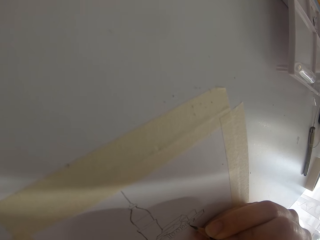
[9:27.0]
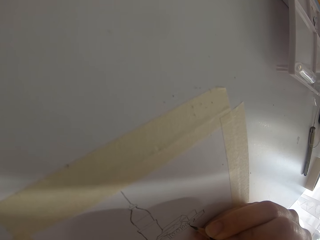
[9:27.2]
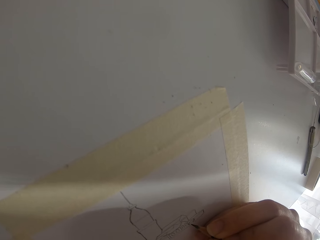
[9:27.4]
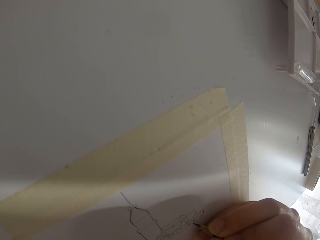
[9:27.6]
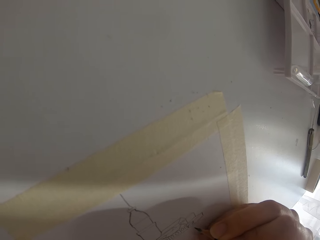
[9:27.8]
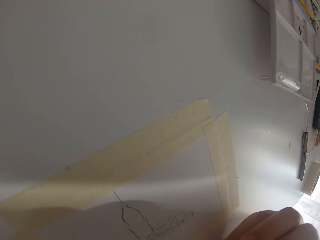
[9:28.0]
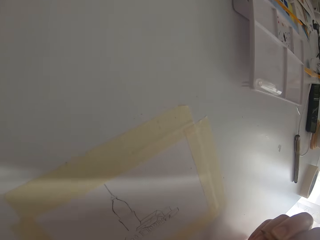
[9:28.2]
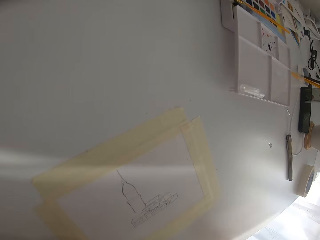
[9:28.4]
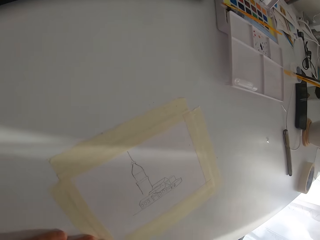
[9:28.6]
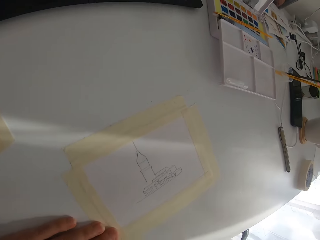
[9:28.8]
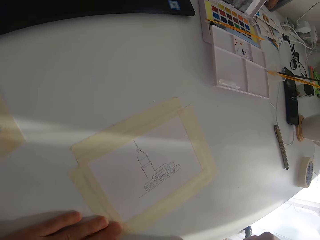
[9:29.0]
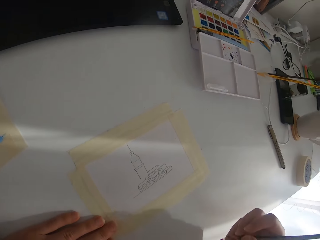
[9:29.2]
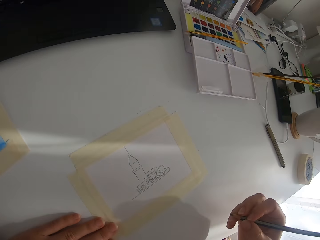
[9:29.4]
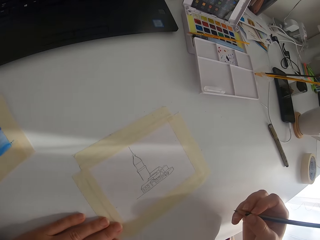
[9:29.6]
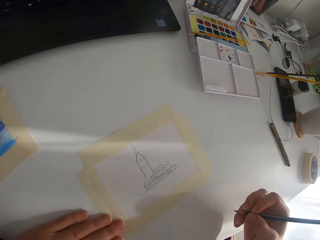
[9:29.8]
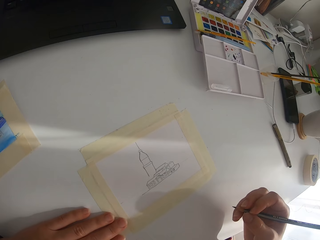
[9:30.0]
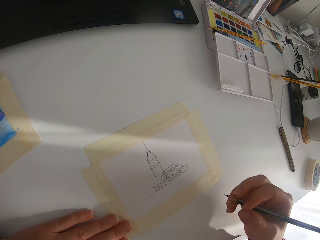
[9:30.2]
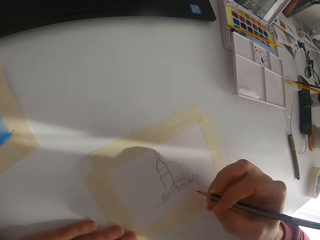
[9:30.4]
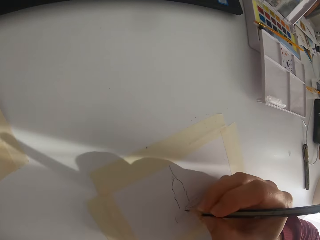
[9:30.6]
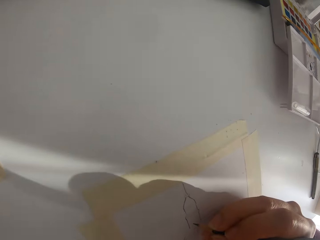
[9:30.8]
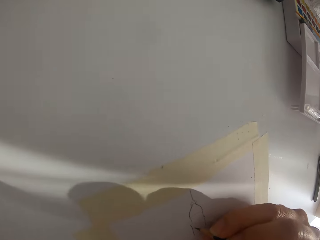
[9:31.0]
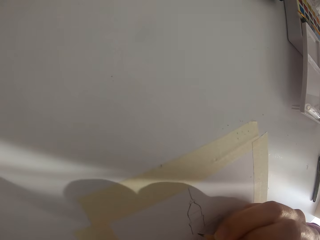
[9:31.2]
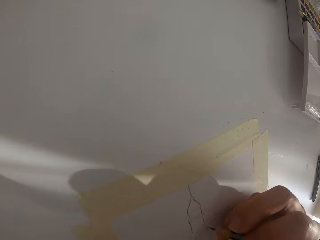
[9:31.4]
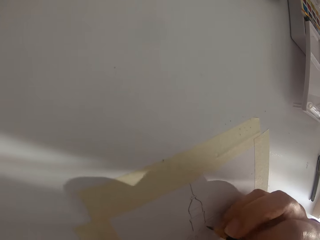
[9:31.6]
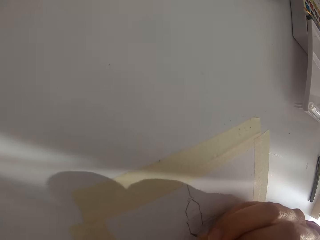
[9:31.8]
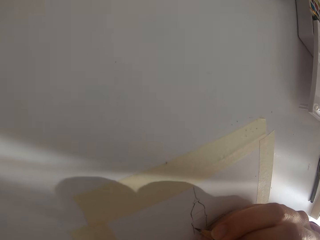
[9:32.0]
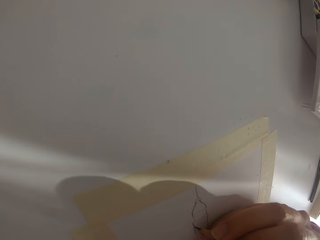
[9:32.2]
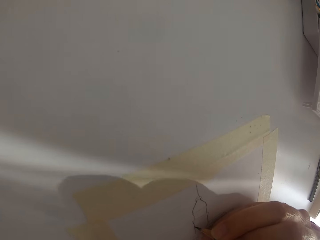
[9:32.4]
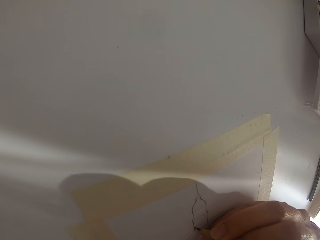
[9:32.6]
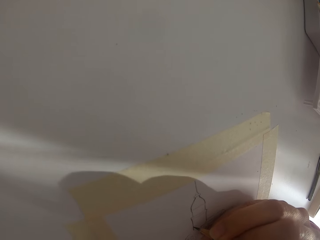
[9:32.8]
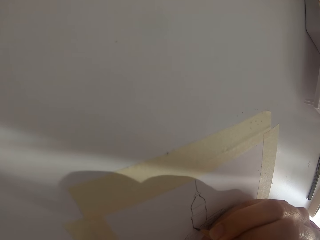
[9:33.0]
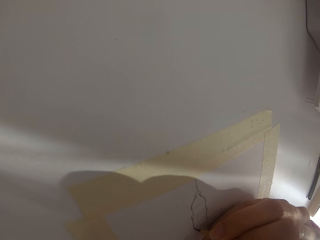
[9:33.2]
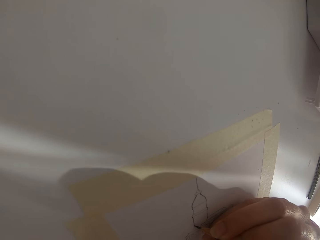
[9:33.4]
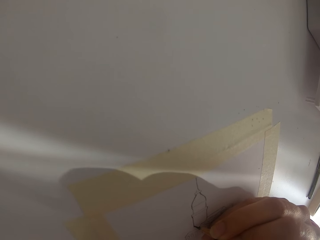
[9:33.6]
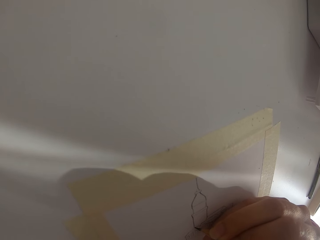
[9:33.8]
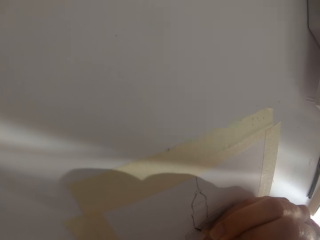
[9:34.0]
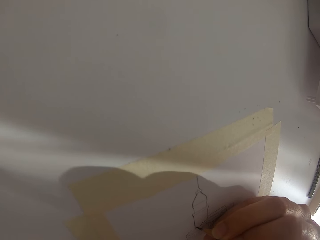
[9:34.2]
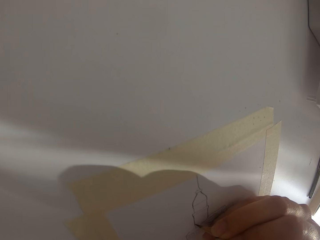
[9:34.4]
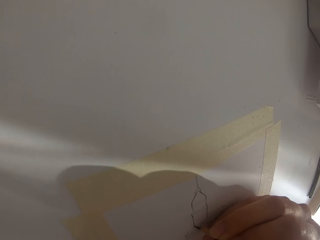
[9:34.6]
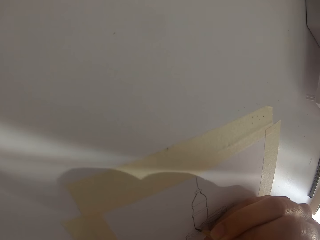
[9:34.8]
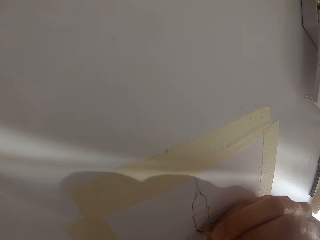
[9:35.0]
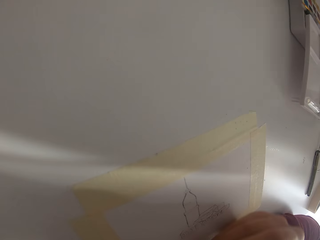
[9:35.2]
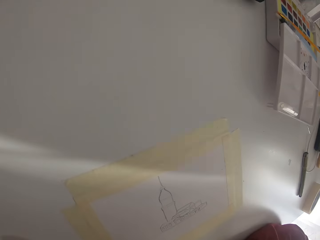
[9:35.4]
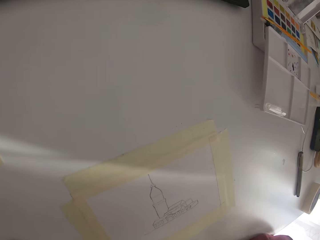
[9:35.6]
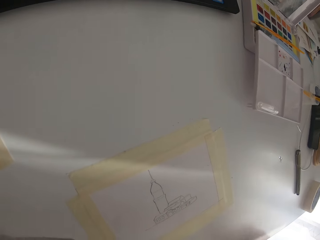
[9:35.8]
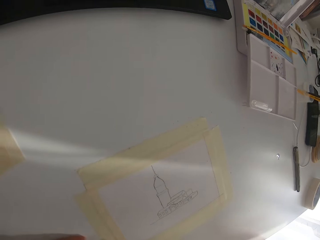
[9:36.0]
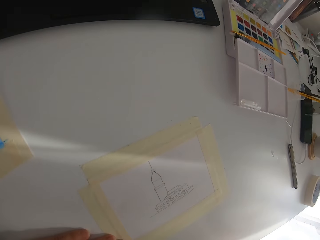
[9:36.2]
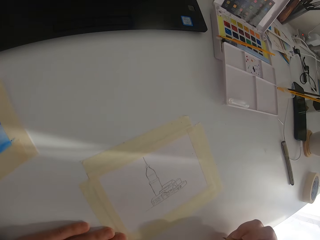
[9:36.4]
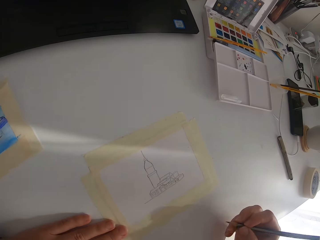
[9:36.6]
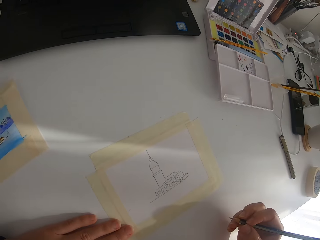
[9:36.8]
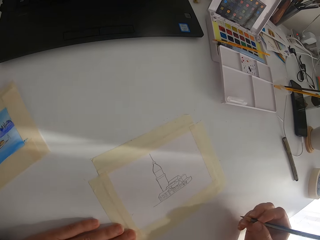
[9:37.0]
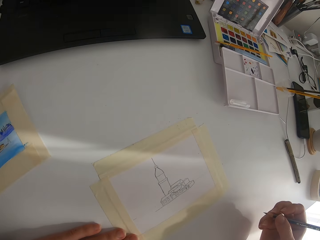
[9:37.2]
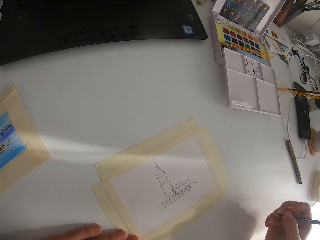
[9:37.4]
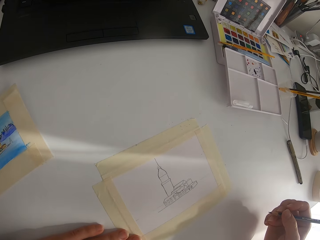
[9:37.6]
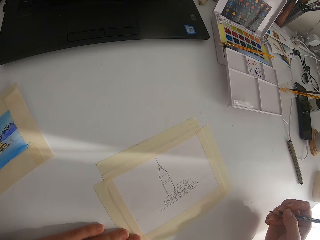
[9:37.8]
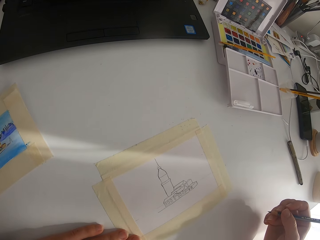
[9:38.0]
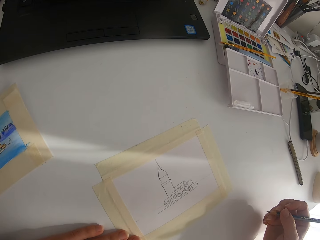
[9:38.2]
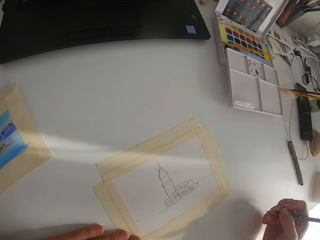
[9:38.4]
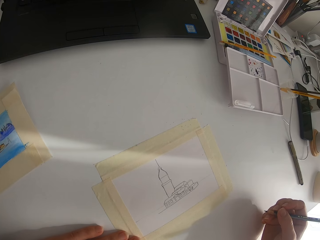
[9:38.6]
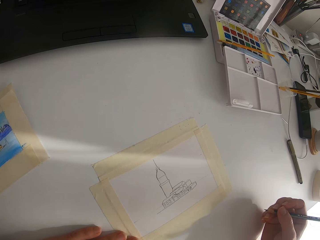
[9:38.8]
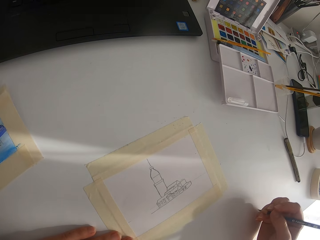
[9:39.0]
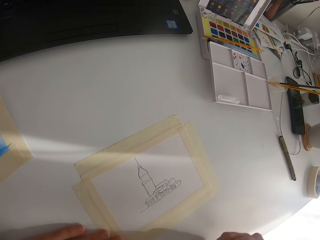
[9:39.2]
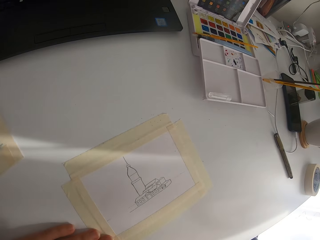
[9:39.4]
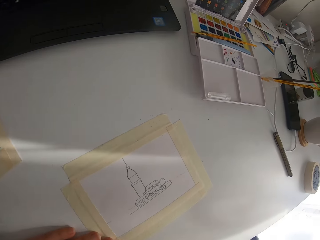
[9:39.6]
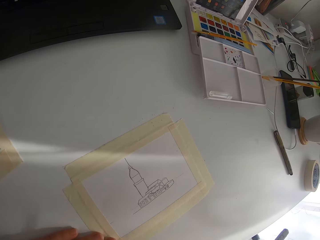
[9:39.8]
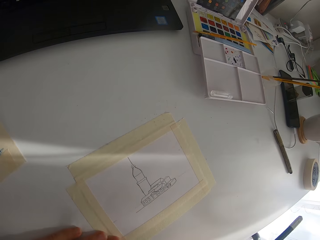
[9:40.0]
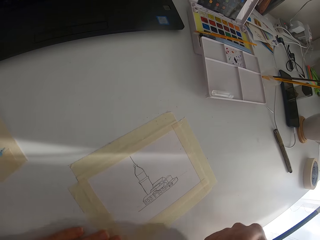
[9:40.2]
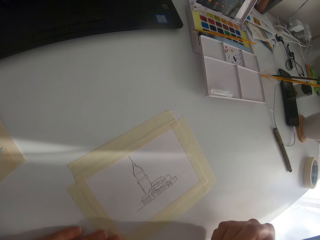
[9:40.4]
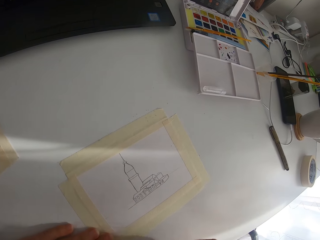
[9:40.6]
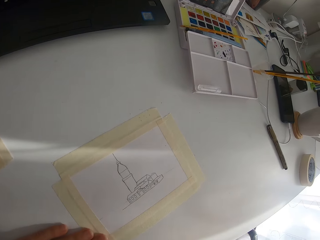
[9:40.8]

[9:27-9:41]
The camera wearer looks at the picture. They draw the picture on the paper. They draw on the paper again. They look at the picture. They lift up the right arm.

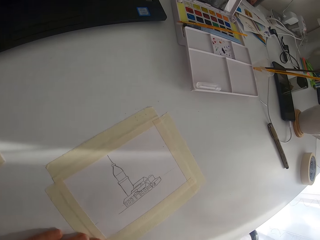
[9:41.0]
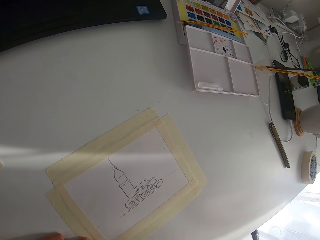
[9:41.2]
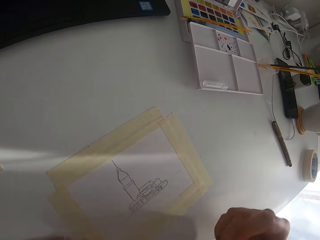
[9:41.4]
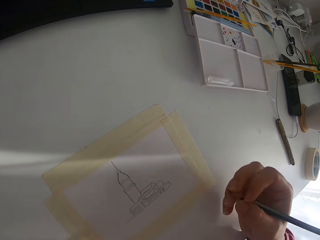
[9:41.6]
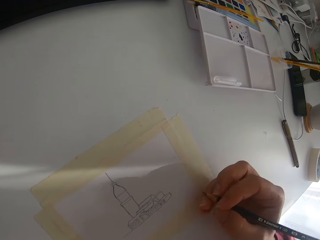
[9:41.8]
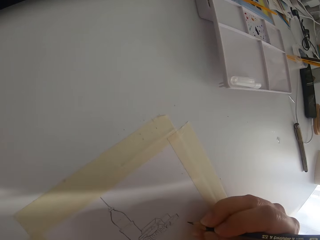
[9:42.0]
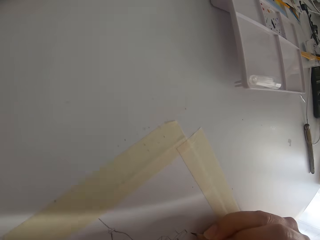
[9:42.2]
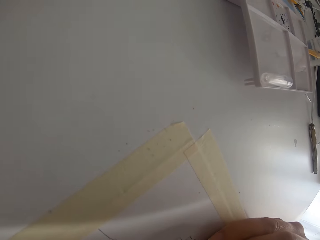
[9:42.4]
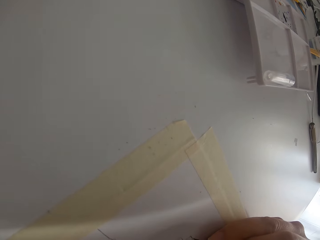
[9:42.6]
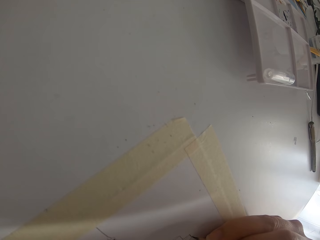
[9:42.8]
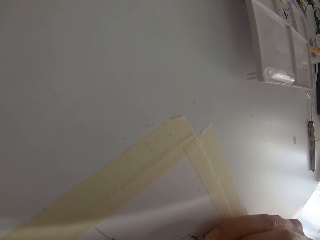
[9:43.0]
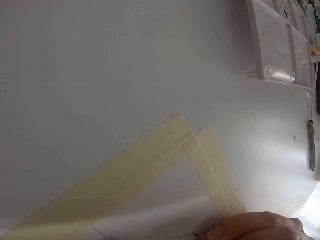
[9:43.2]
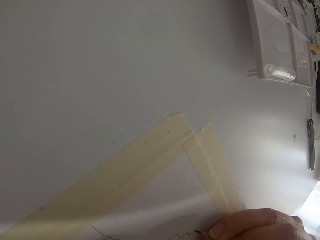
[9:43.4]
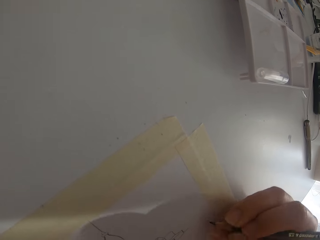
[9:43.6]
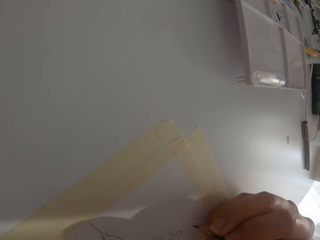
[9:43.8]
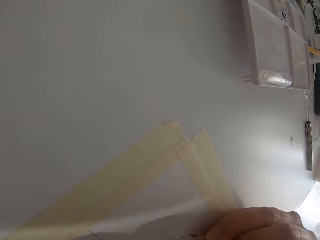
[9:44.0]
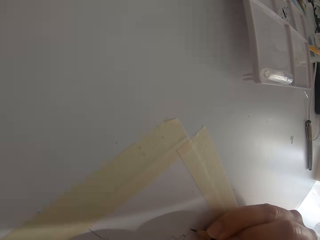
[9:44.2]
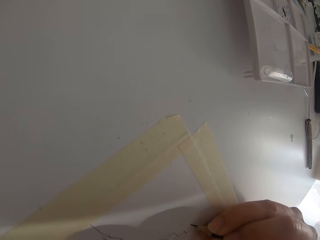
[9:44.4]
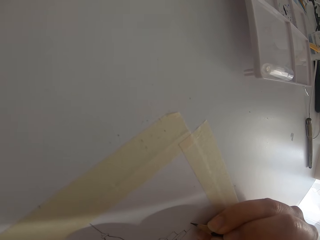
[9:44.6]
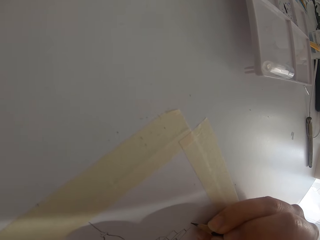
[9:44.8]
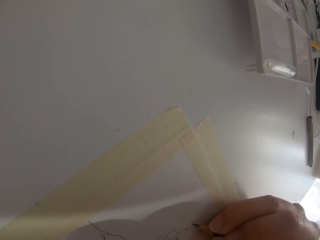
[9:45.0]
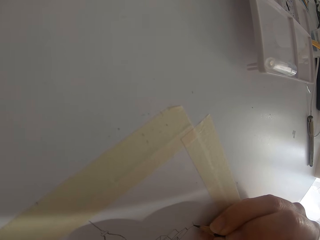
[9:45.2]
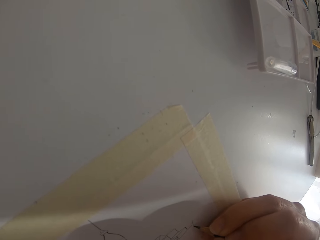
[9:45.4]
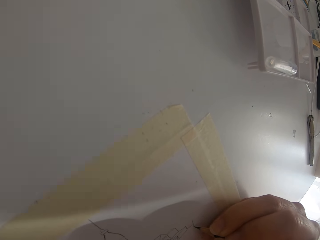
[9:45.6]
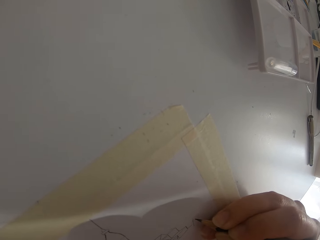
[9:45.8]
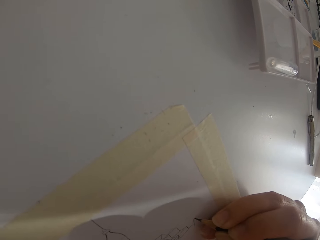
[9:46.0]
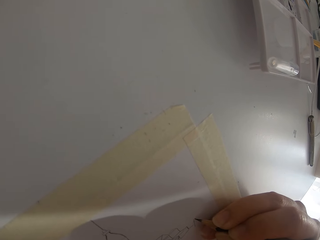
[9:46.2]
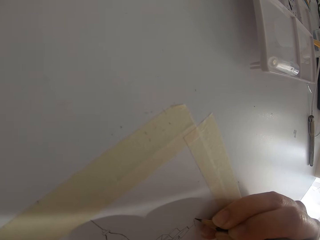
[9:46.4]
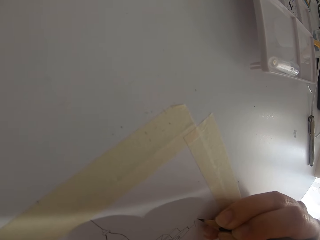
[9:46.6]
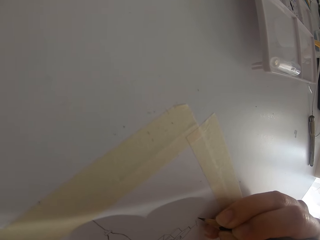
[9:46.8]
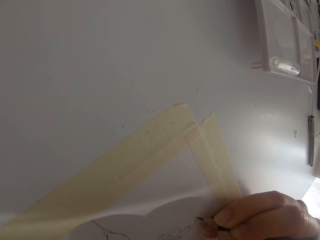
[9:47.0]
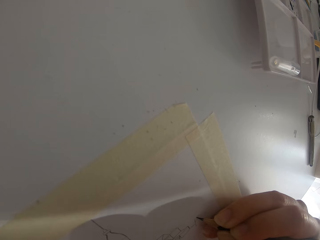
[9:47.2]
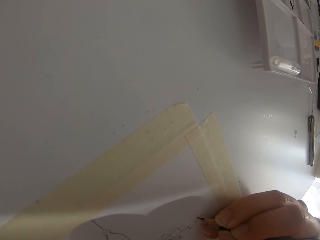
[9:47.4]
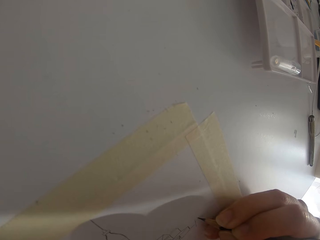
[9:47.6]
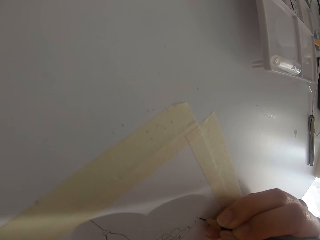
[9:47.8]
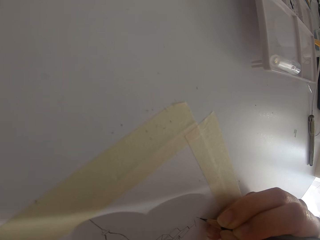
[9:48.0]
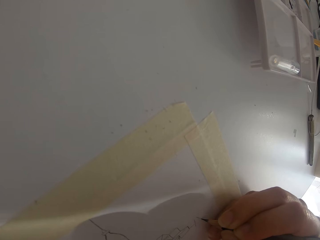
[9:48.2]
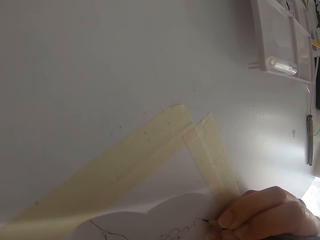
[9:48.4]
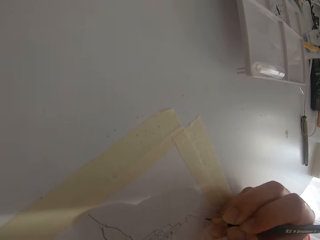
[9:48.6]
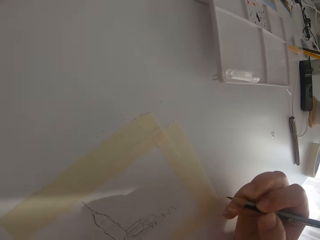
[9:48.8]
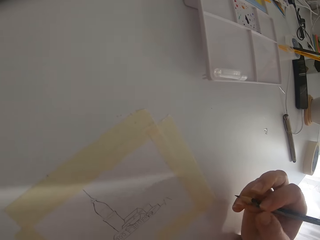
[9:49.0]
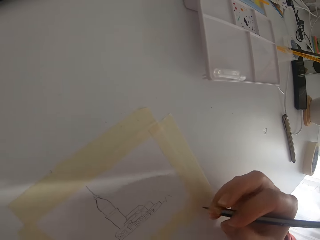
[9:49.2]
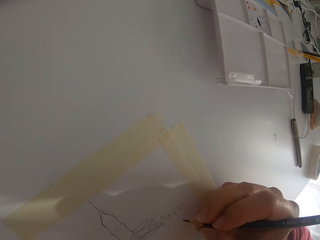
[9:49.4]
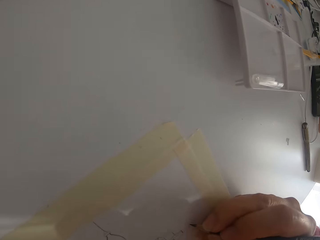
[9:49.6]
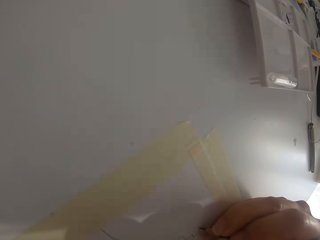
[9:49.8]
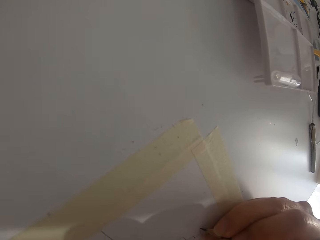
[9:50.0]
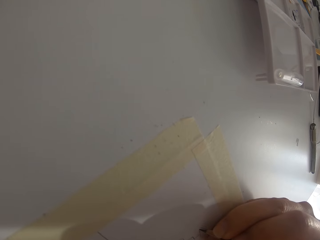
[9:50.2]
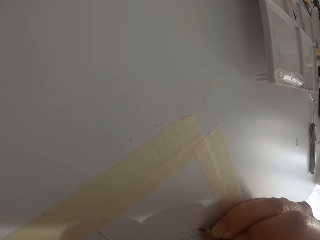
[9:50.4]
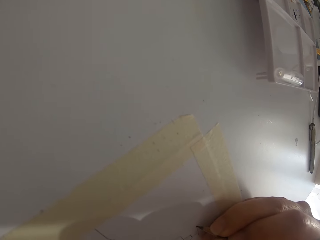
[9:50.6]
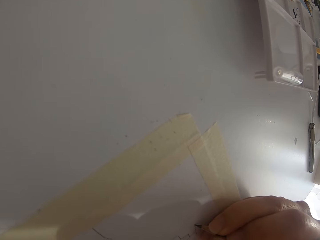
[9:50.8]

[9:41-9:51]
The camera wearer draws a picture on the paper. They draw on the paper again.
